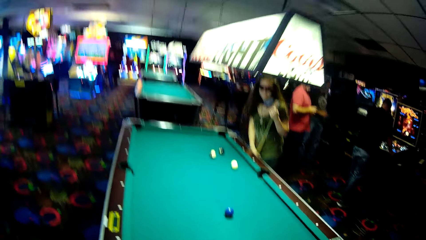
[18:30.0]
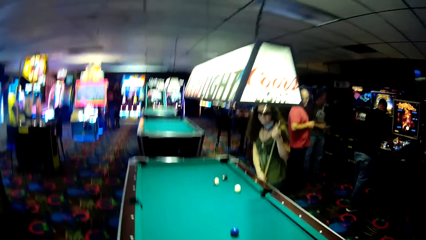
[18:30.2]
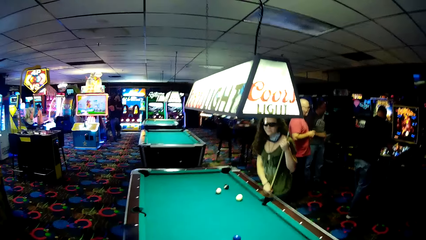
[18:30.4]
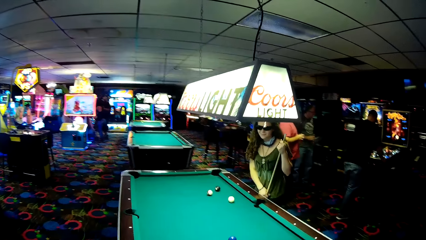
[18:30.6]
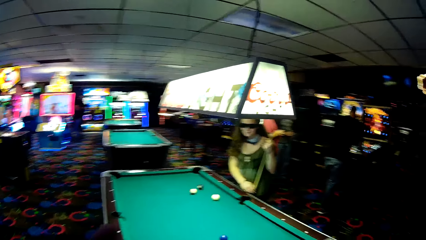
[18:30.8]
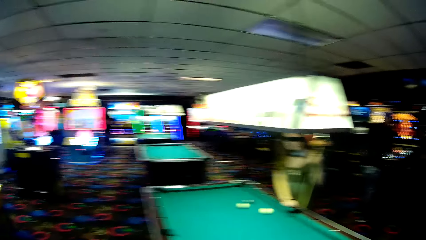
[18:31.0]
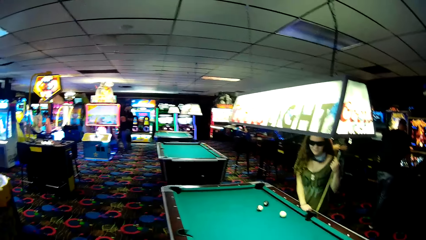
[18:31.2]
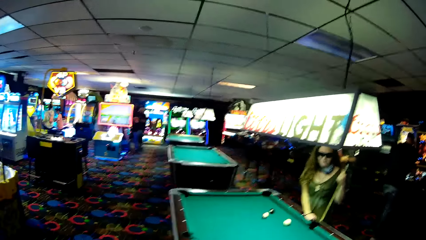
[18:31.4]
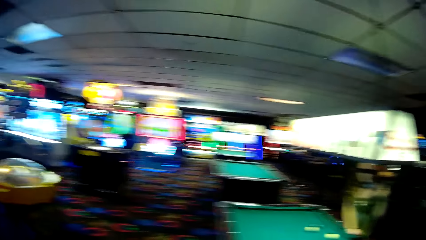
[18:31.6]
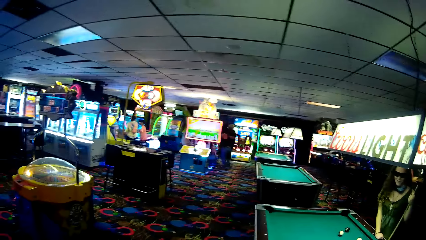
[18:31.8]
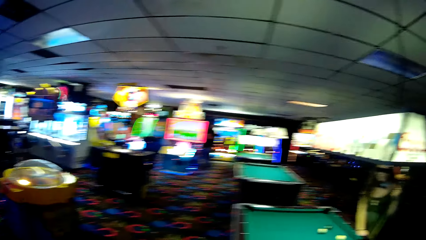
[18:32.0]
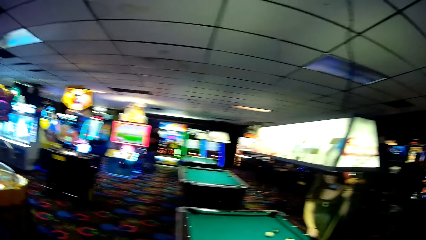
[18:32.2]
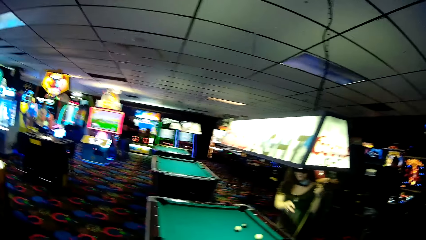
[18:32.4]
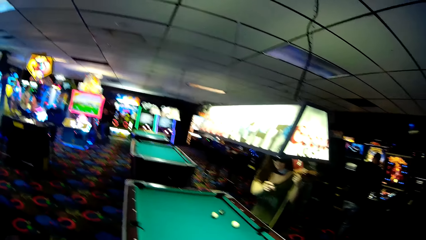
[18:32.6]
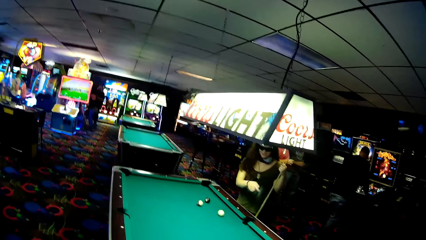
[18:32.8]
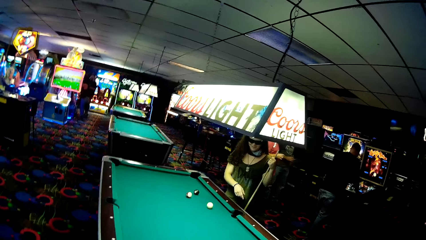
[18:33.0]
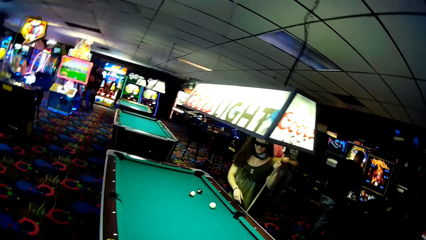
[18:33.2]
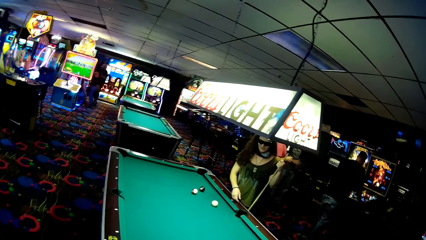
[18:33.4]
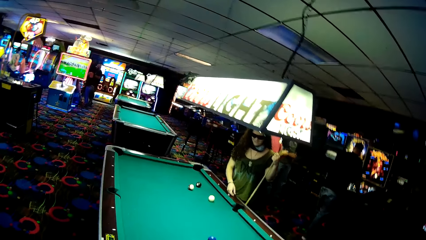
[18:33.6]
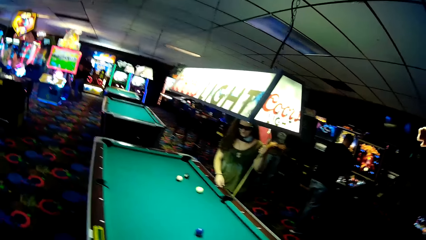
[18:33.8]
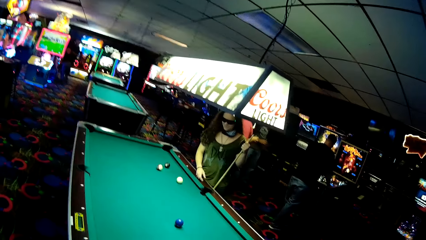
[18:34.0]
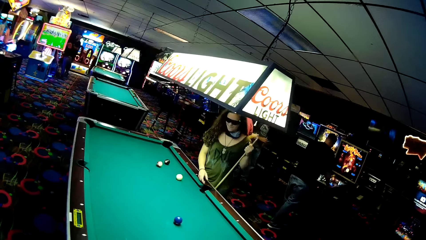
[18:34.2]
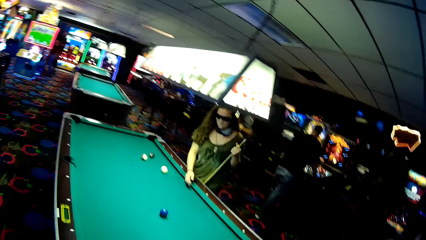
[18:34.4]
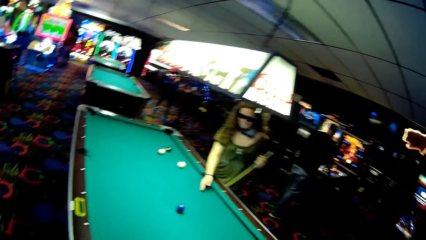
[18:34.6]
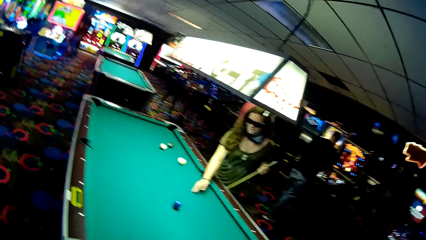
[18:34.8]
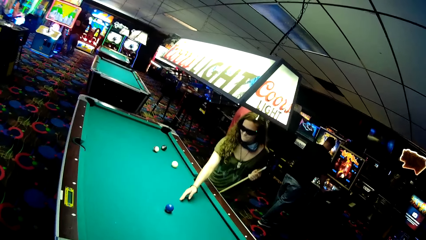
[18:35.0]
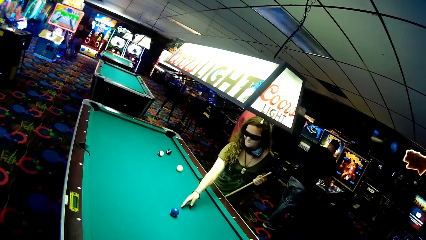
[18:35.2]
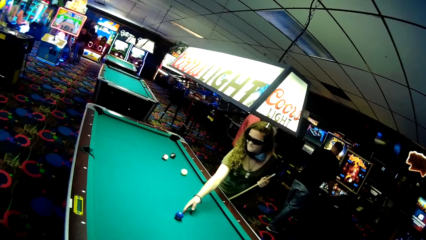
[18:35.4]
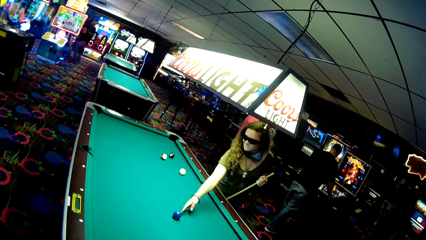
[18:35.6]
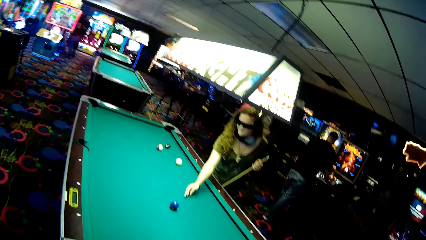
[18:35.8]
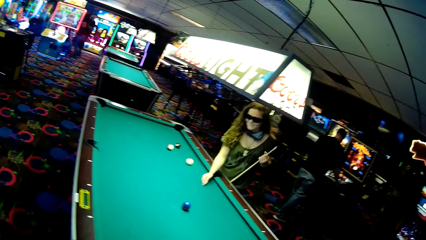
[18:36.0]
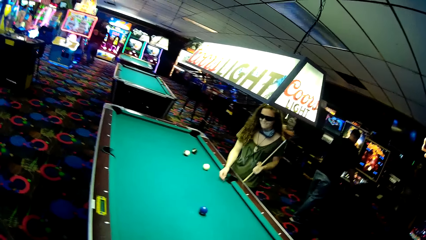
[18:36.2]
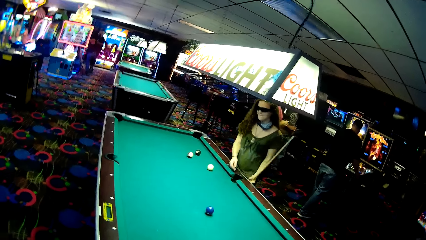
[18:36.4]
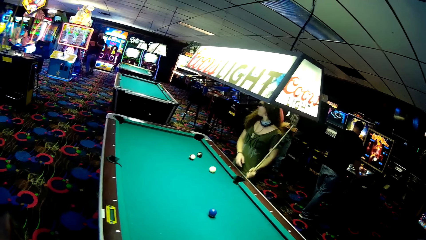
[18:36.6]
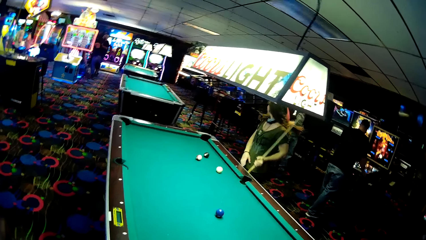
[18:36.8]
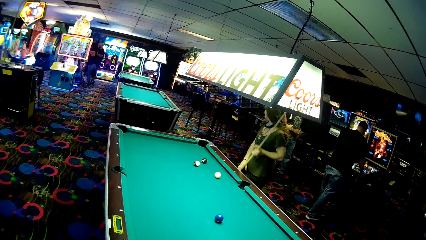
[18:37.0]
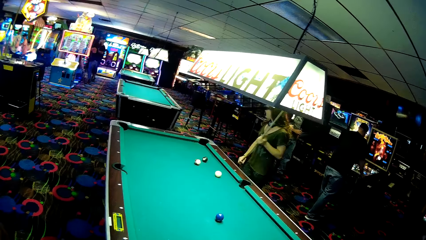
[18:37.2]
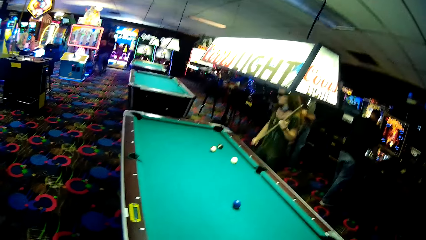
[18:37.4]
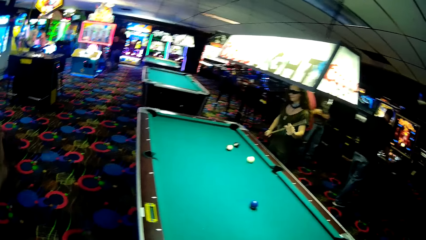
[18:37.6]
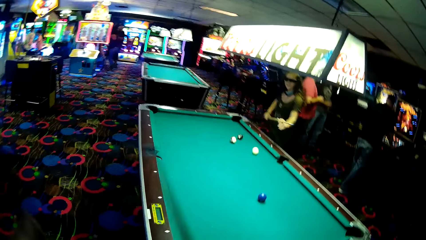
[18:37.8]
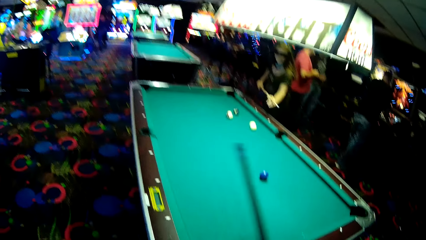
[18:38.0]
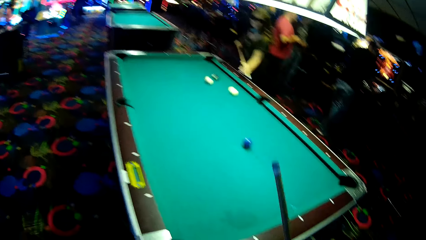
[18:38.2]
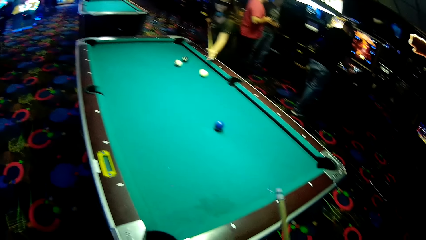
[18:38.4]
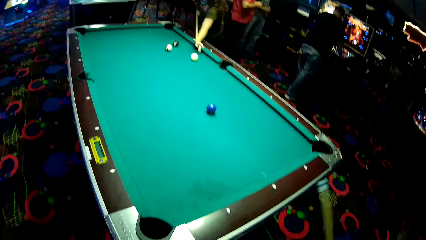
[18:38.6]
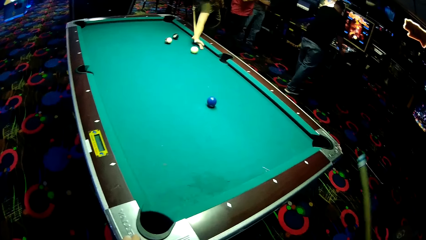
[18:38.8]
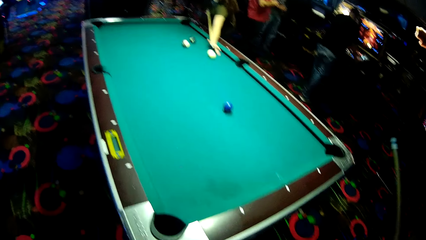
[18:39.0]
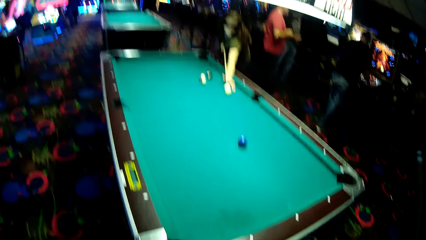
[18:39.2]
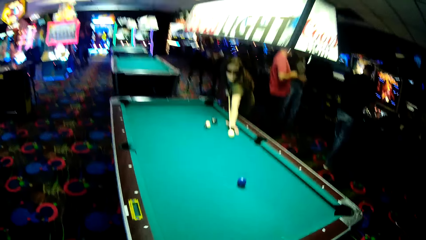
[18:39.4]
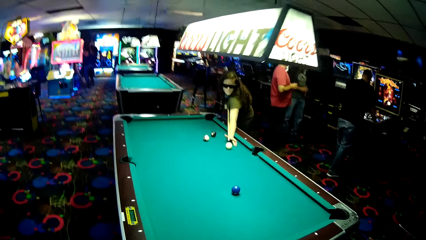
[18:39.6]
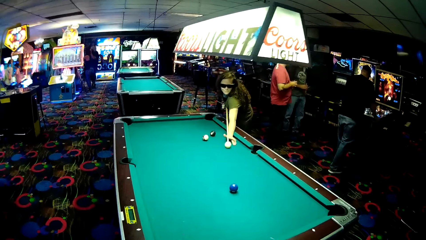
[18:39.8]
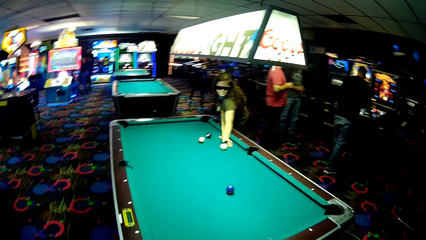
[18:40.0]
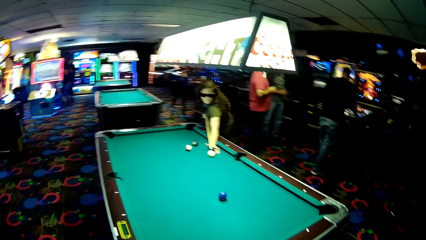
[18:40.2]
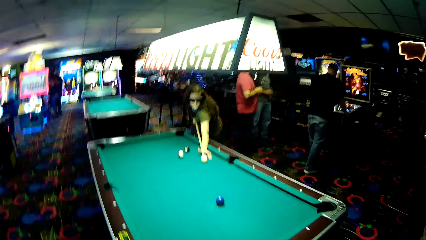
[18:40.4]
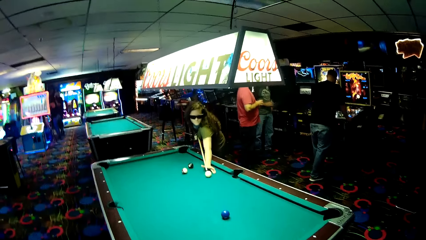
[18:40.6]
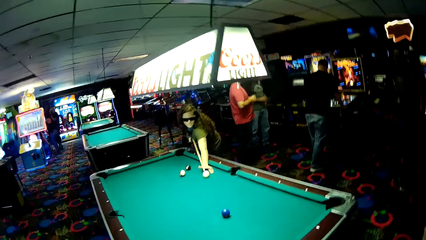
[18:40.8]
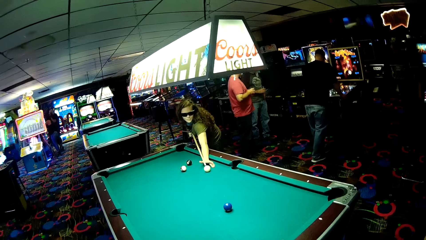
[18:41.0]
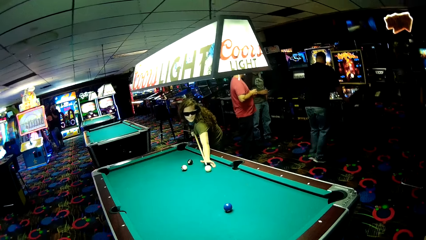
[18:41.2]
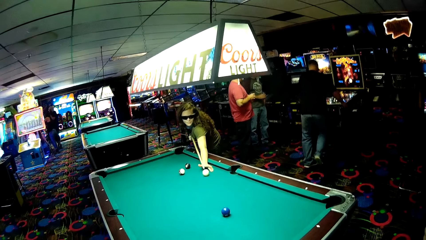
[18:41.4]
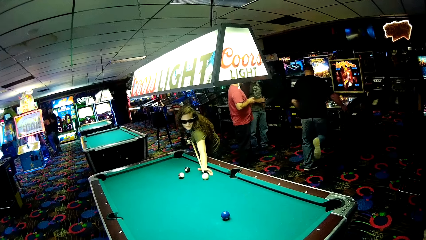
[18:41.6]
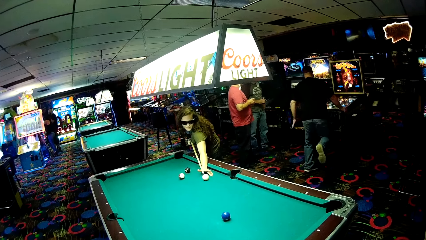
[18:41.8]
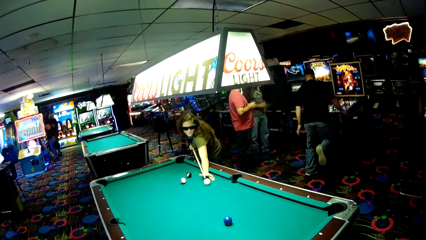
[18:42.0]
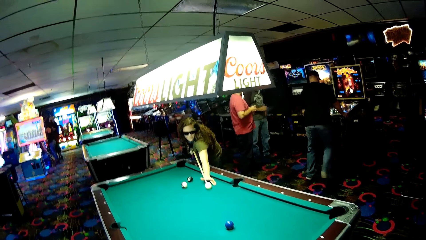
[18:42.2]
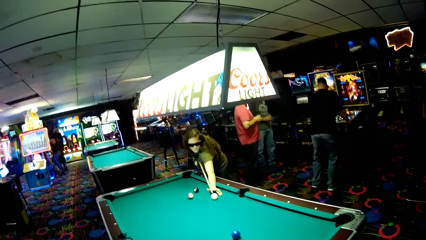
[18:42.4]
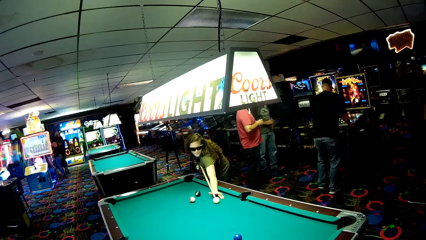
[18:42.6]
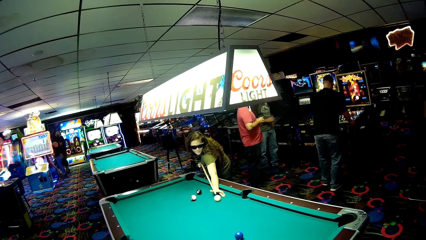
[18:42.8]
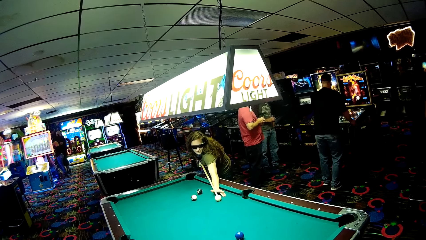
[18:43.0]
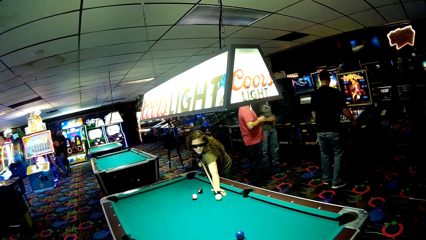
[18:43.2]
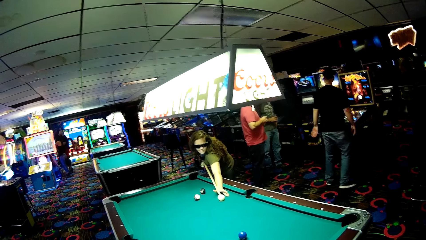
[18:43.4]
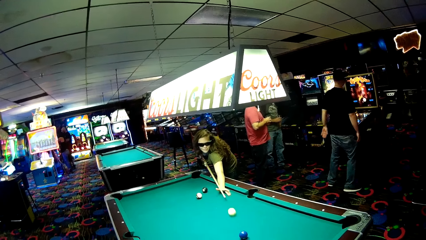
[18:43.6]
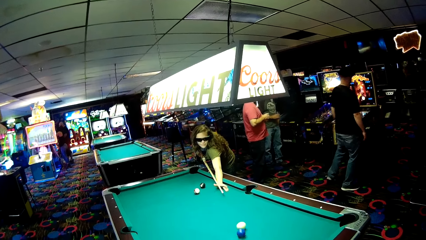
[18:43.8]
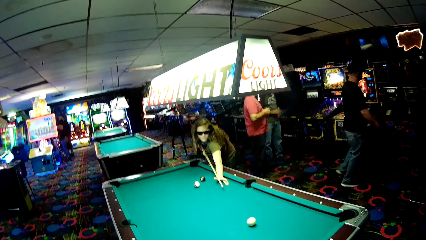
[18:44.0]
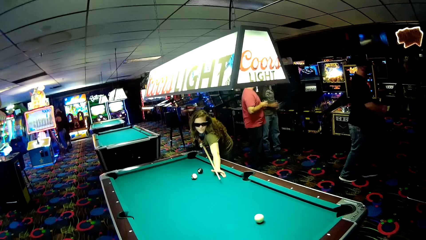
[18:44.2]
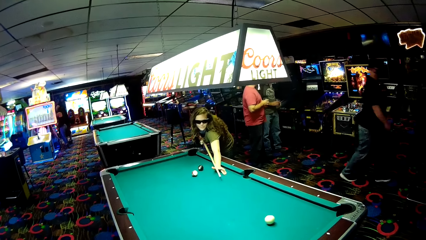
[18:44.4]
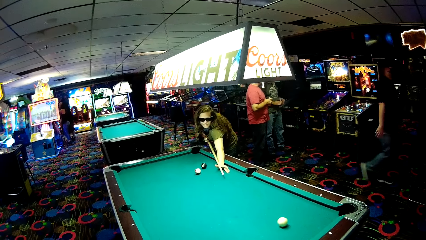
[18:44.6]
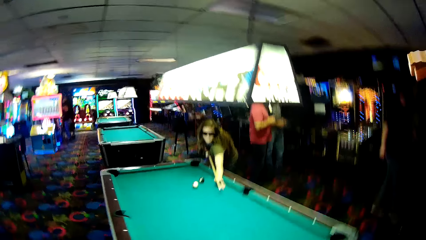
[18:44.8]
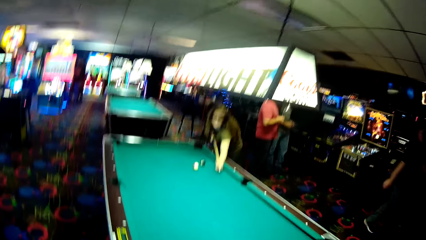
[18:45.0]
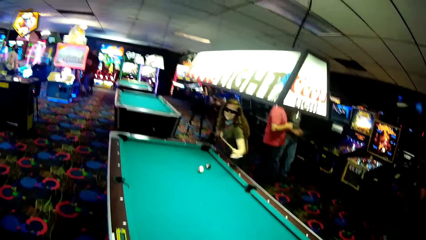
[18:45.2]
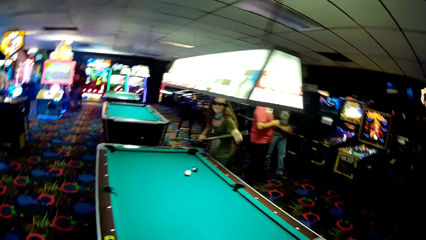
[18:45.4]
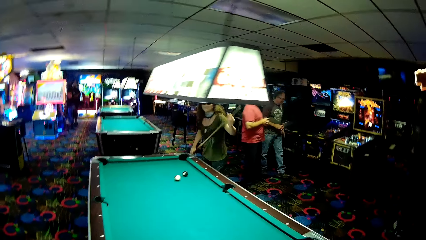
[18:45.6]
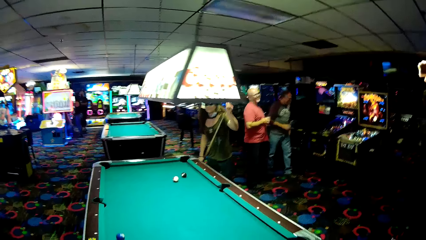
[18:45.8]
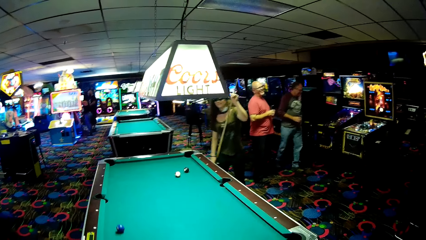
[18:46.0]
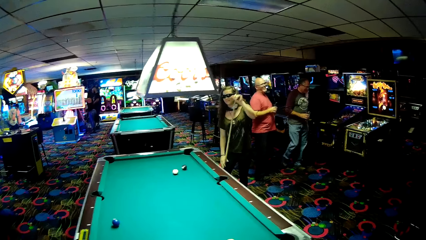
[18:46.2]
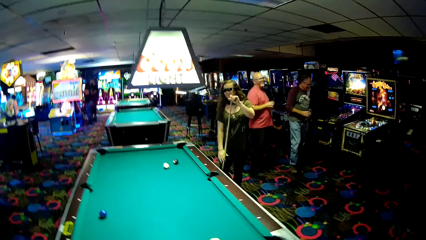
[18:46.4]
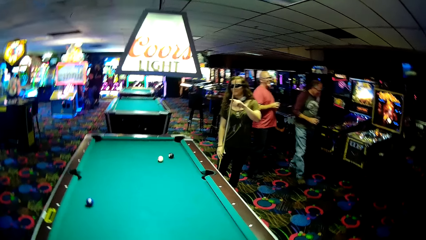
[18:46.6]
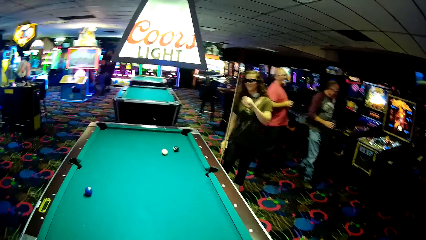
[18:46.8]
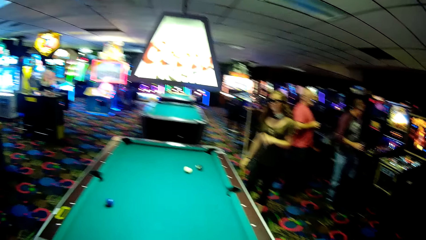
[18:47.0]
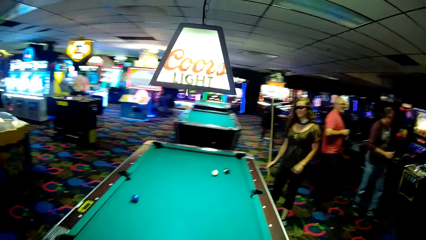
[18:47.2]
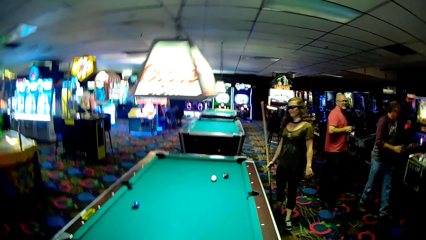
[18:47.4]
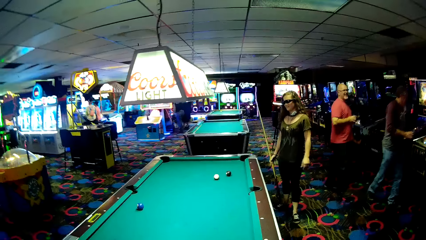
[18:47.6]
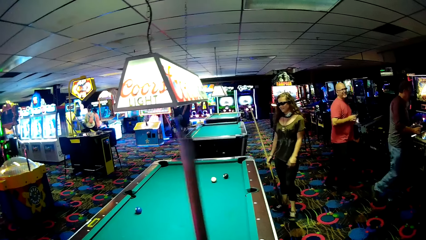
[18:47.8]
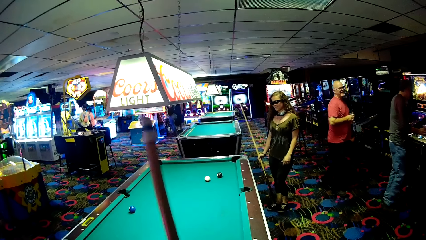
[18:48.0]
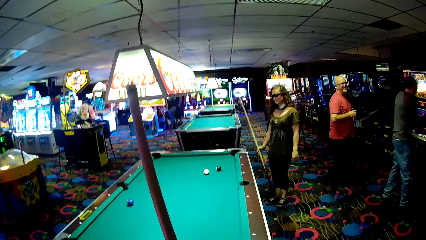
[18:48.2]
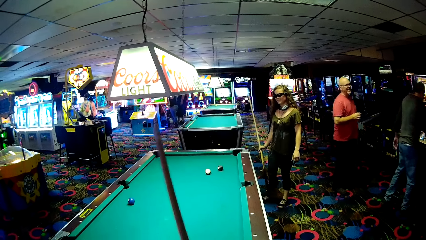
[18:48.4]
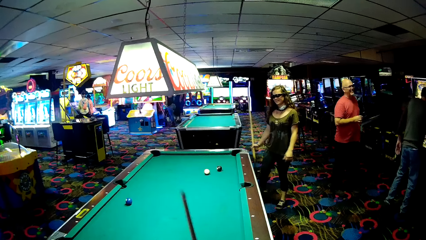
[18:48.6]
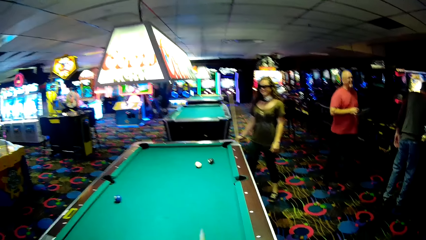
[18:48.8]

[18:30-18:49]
The camera wearer talks to a woman. The woman holds a pool cue. The woman strikes a billiards ball. The woman strikes a ball. The woman holds the billiards stick.
